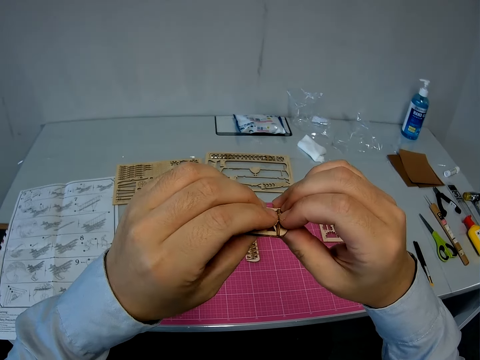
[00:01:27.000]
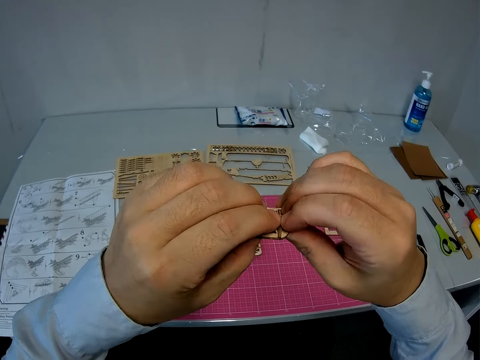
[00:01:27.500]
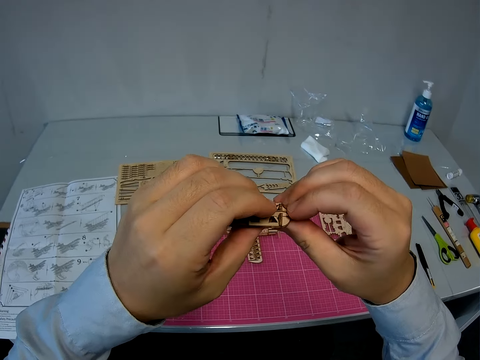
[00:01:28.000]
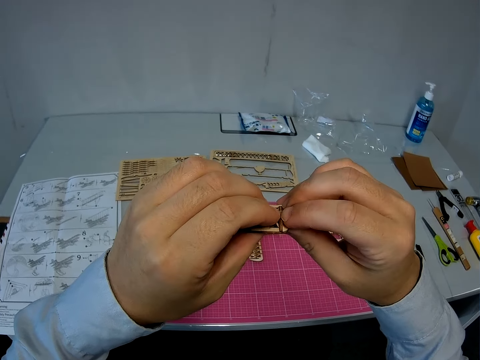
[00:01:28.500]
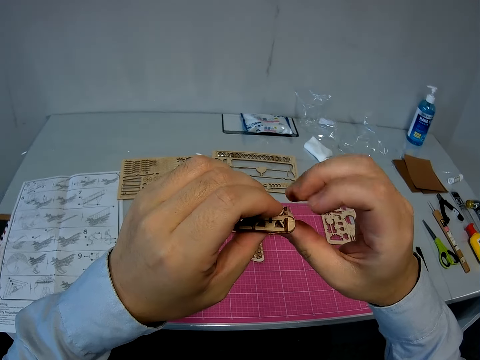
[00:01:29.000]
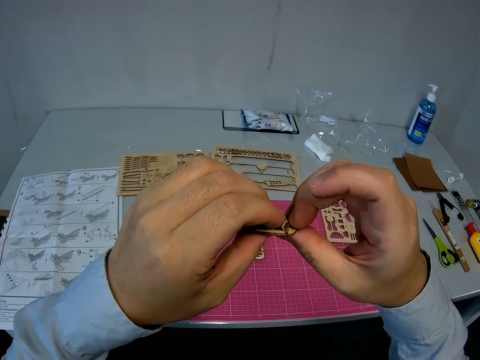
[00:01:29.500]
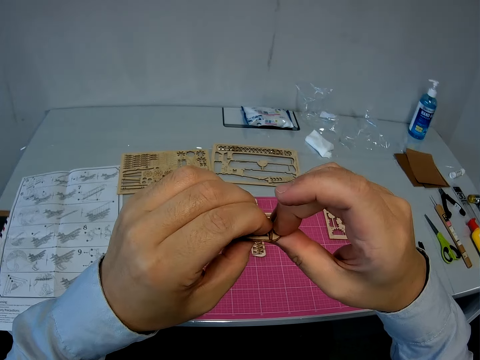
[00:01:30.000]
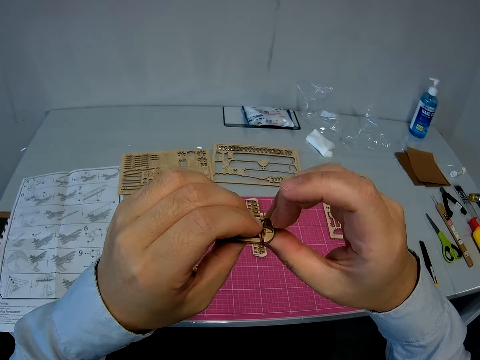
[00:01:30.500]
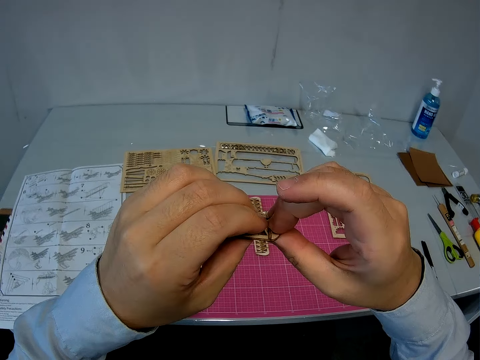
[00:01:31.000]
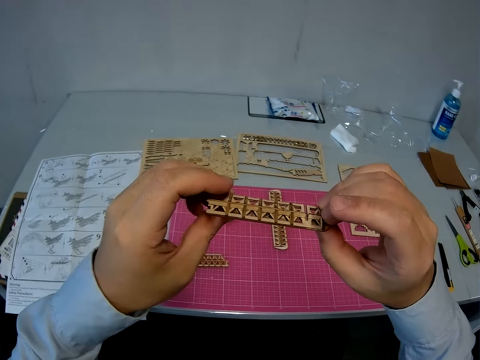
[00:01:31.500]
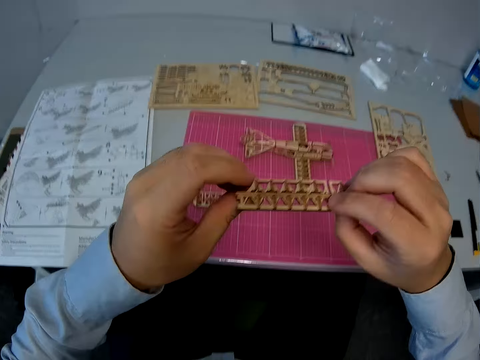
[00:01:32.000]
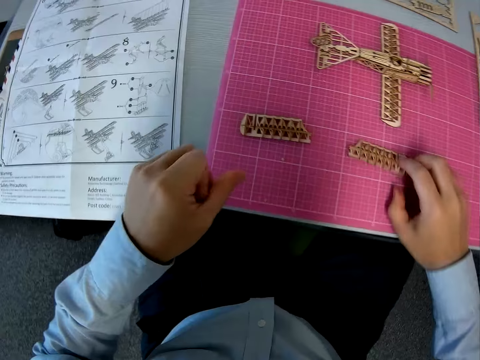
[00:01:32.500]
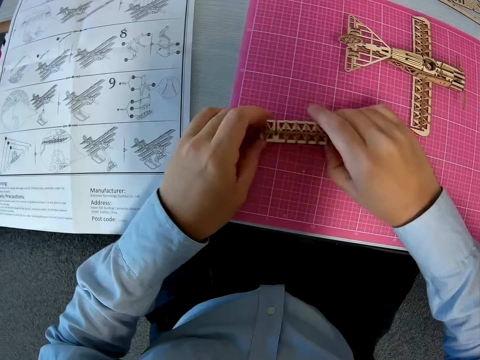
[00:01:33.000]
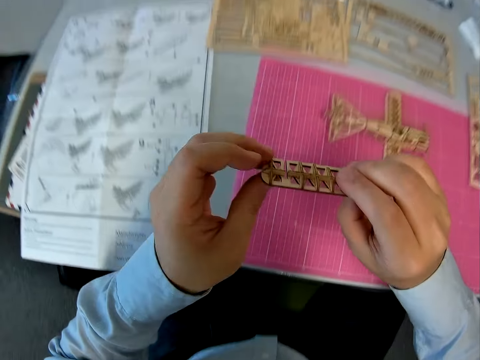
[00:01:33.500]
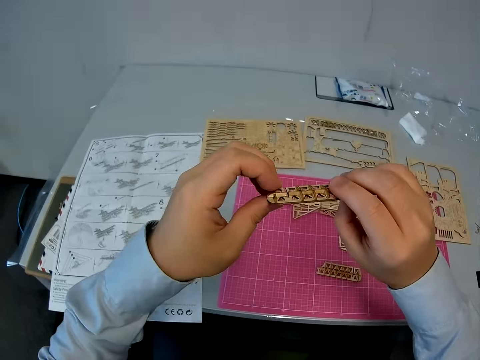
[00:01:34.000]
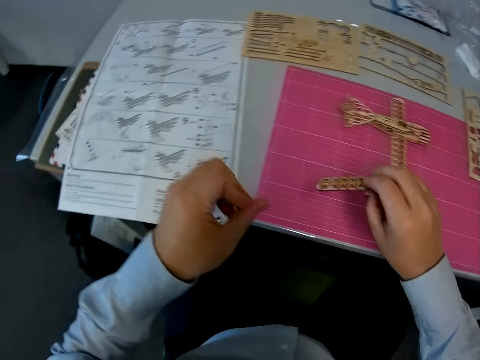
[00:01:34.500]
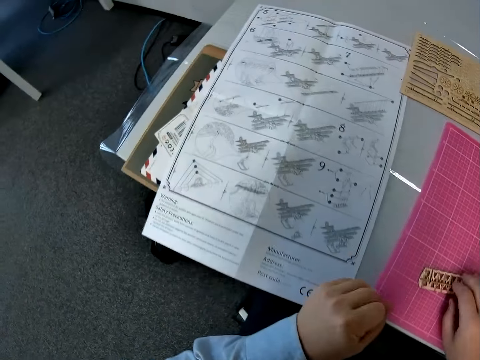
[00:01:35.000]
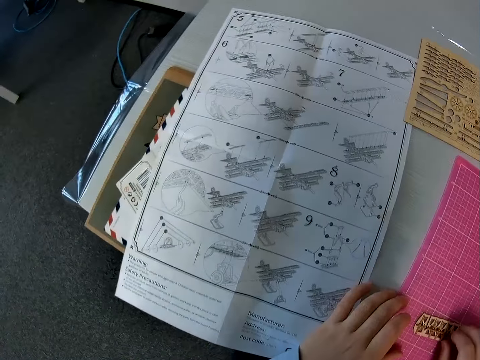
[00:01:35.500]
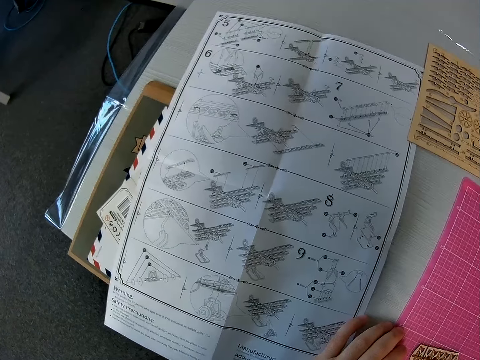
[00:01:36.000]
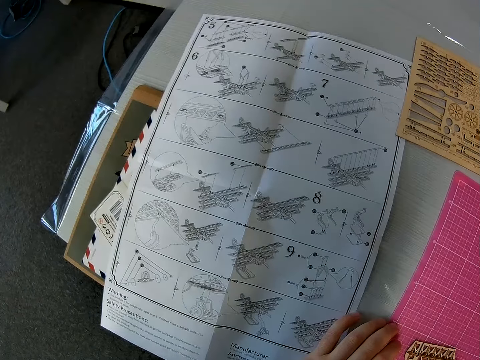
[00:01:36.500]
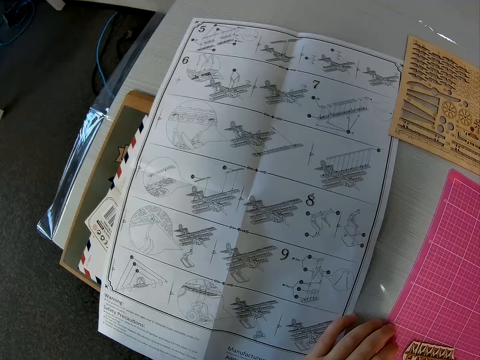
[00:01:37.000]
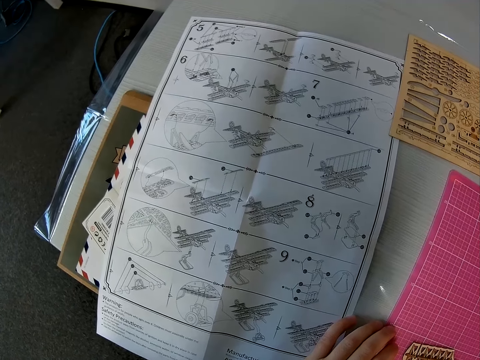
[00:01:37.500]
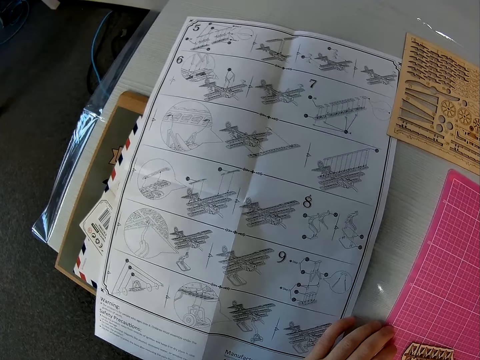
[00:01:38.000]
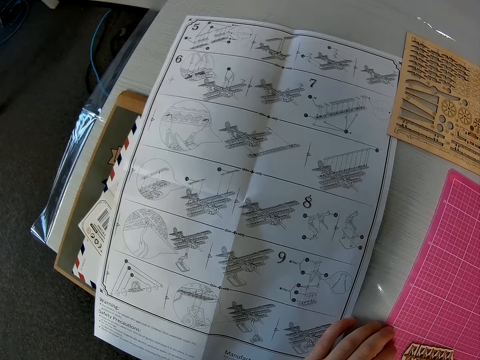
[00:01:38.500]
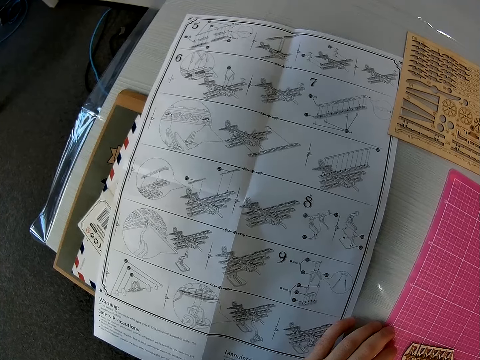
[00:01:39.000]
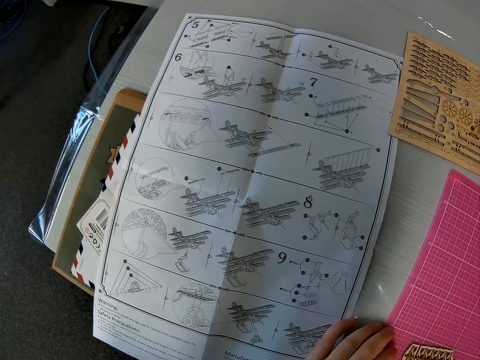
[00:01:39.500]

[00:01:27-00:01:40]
The camera wearer puts down a piece of airplane model on a cutting mat. They pick up a piece of airplane model from the cutting mat. They adjust the part. They put down the piece of airplane model on the cutting mat. They look at a piece of manual paper on a table.

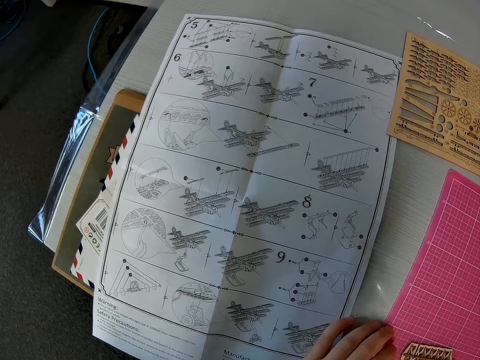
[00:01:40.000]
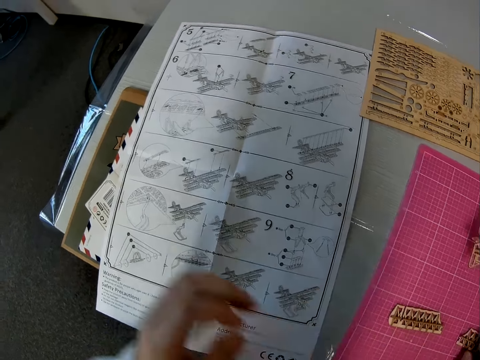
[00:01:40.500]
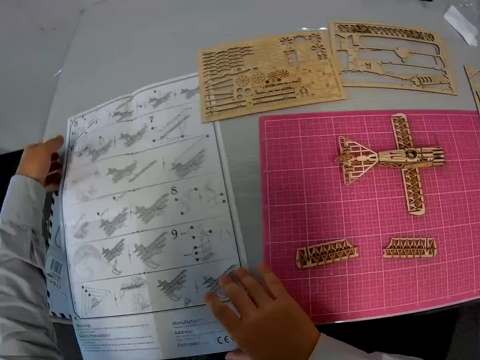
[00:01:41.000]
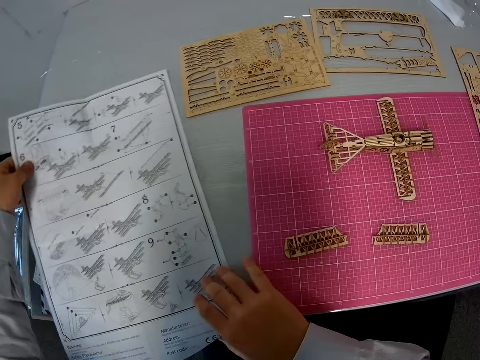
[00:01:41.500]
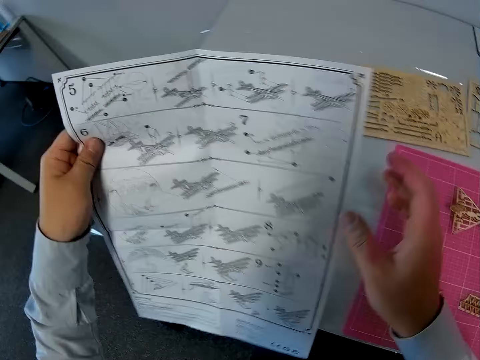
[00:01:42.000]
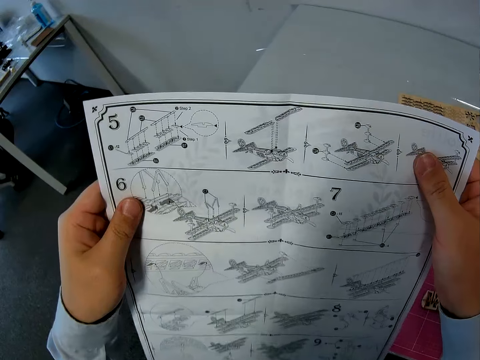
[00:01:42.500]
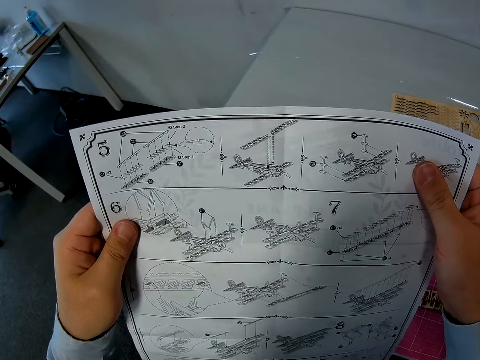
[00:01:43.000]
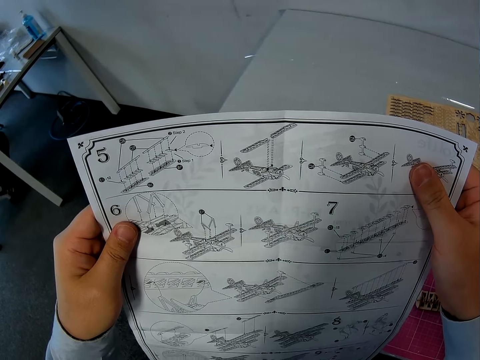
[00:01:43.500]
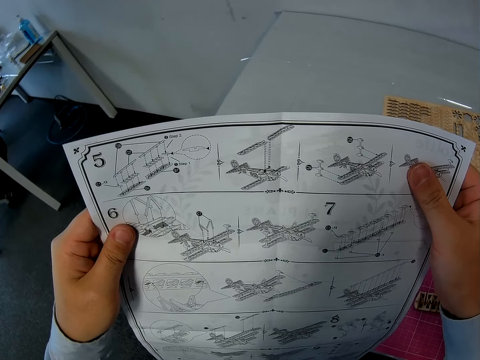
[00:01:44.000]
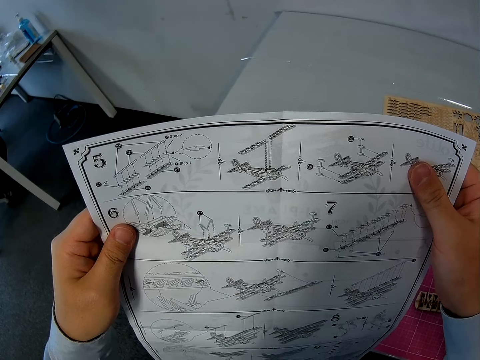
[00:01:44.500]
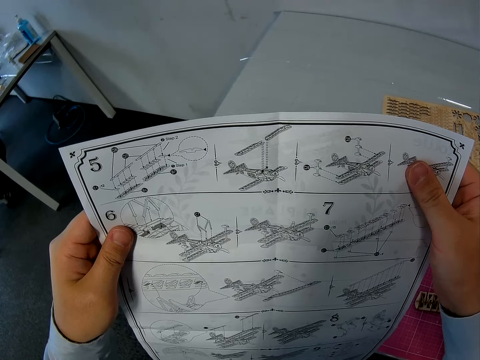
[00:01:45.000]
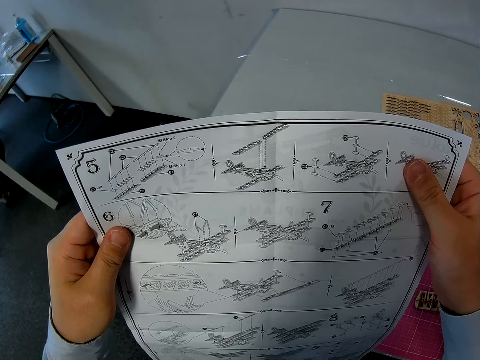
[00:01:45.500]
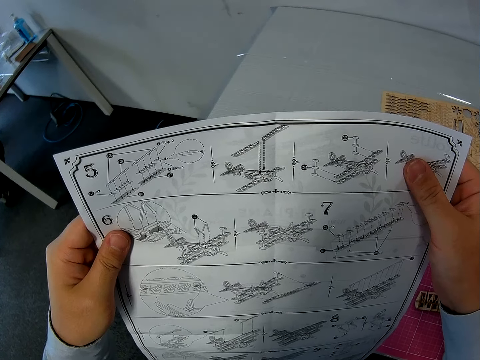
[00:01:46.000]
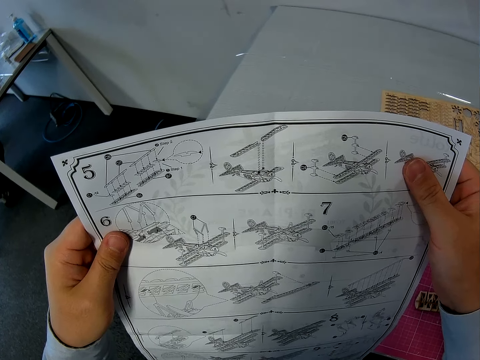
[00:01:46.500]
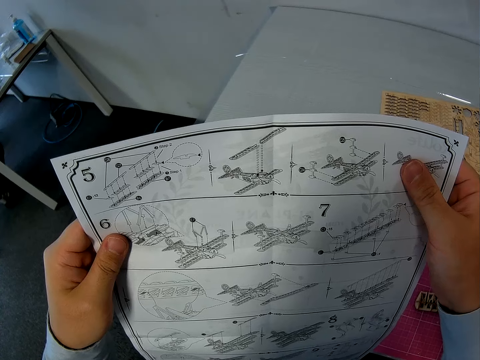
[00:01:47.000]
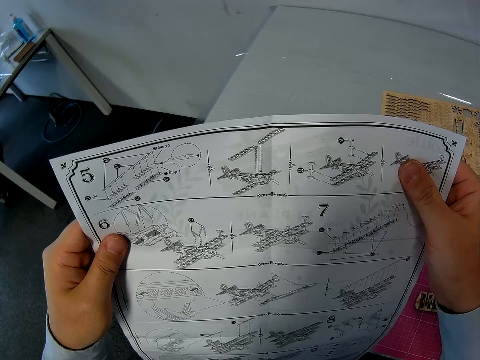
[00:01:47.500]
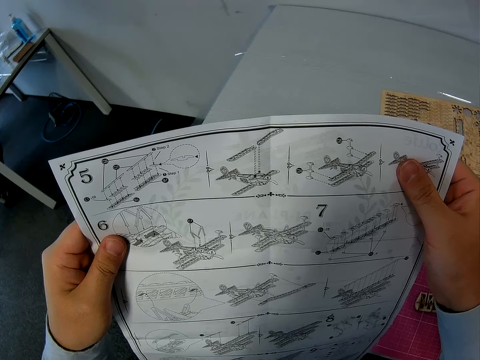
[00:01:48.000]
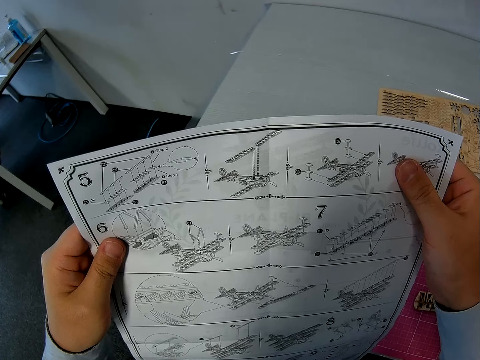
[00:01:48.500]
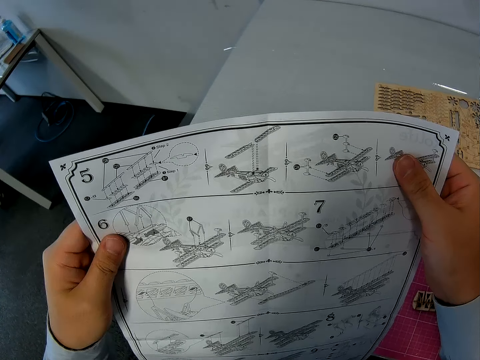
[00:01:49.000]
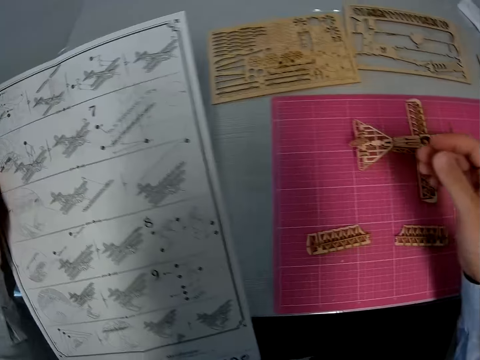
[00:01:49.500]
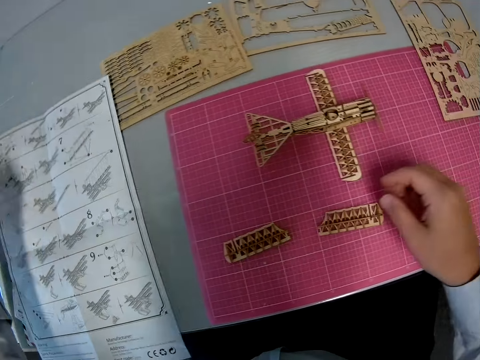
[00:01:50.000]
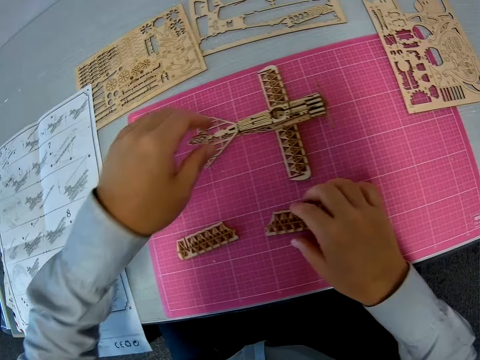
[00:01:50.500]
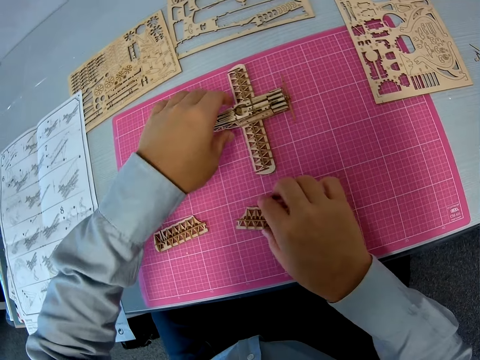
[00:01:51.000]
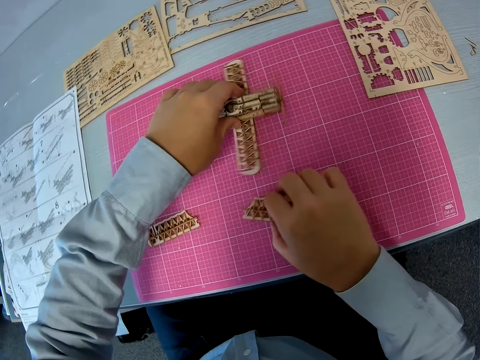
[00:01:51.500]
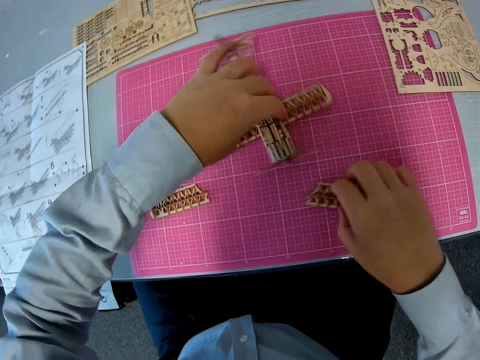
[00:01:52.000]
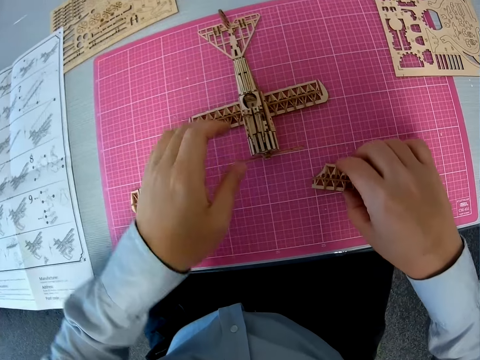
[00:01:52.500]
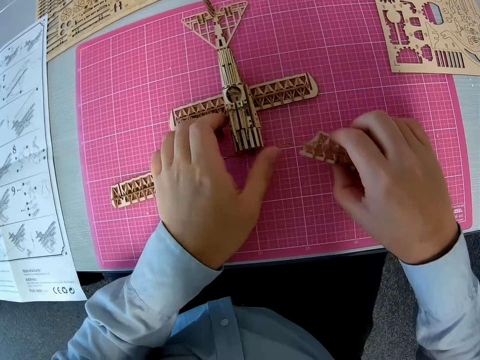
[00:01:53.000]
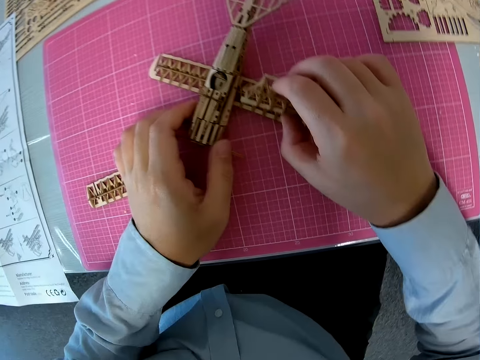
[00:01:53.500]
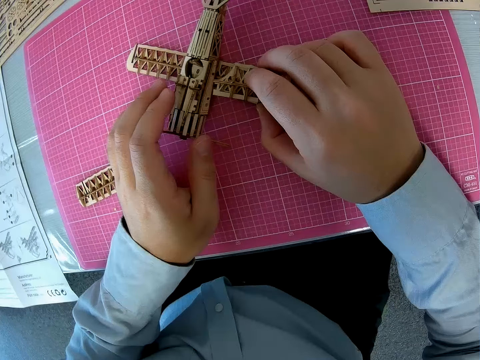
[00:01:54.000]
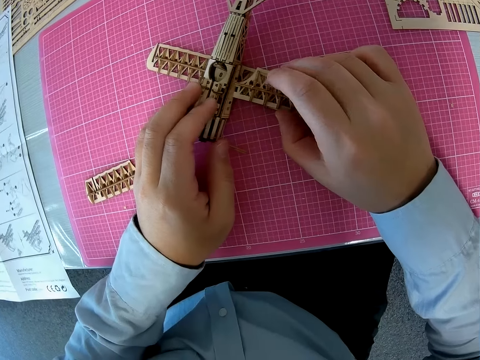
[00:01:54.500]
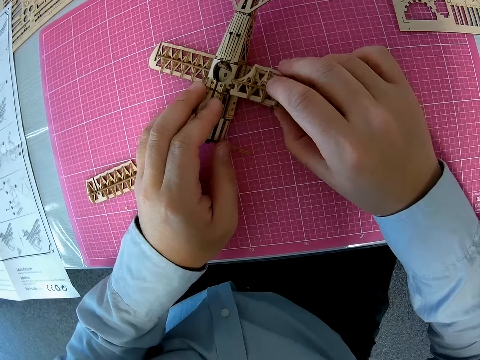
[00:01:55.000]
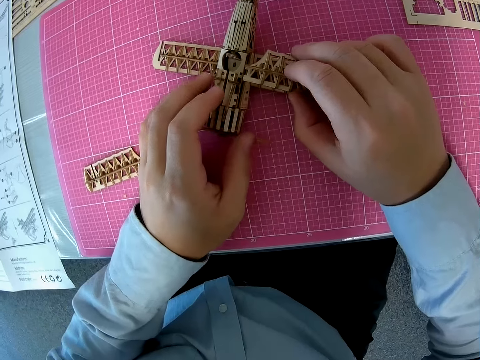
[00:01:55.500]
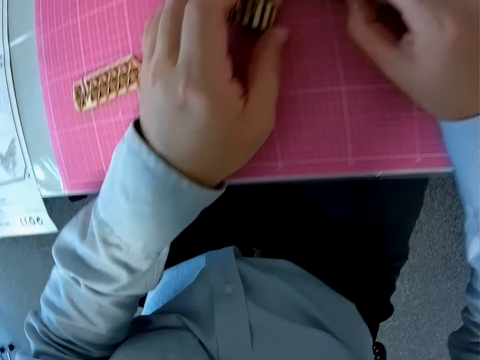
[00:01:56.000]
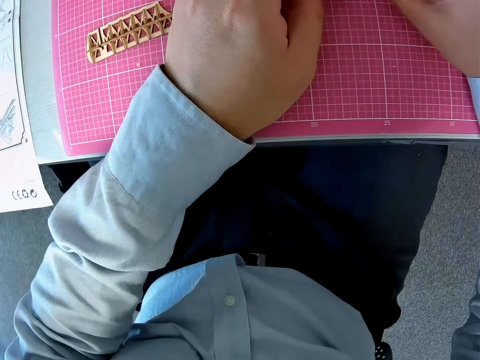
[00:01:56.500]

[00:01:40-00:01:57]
The camera wearer picks up the toy plane manual from the table. He looks at the manual and drops the manual on the table. He holds a part of the toy plane with his right hand. He picks up a piece of airplane model from a cutting mat. He turns the toy plane with his left hand. He puts a piece of wood craft on the airplane model.
